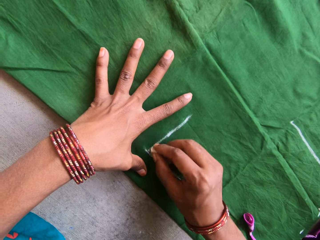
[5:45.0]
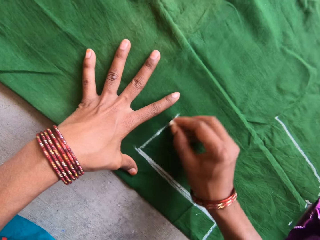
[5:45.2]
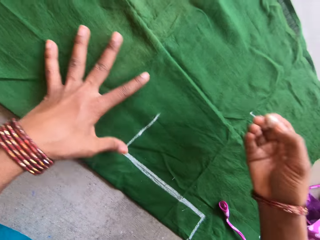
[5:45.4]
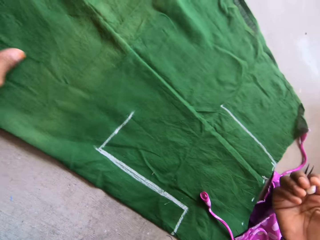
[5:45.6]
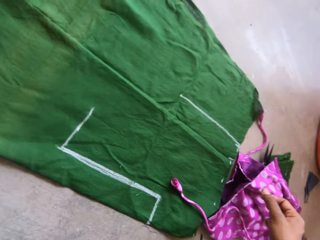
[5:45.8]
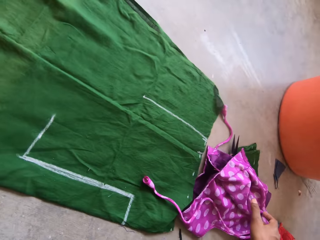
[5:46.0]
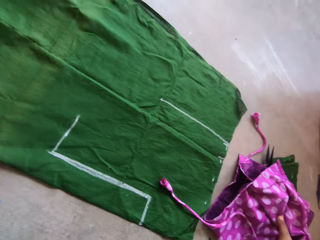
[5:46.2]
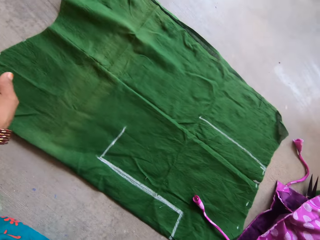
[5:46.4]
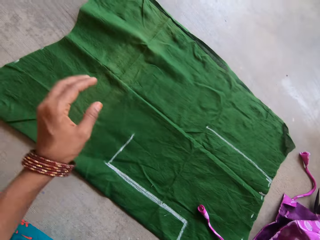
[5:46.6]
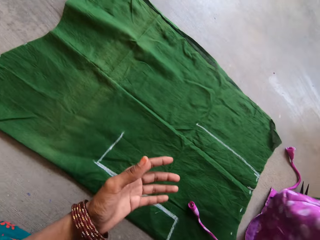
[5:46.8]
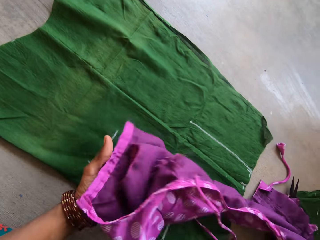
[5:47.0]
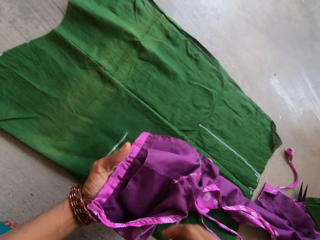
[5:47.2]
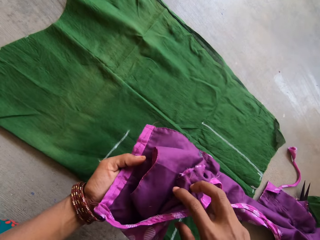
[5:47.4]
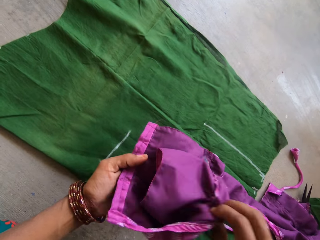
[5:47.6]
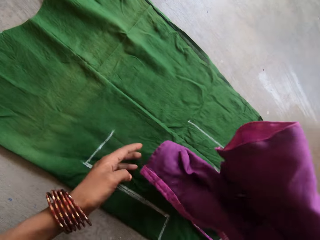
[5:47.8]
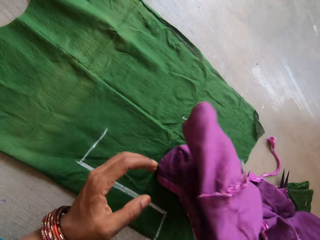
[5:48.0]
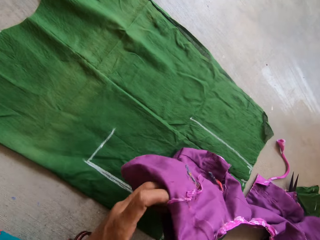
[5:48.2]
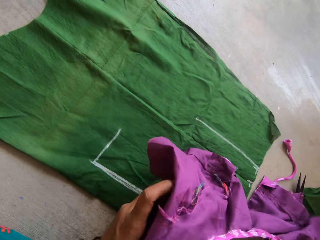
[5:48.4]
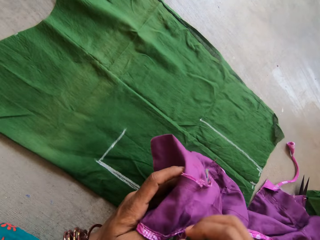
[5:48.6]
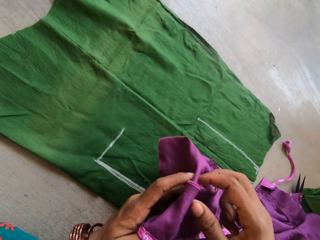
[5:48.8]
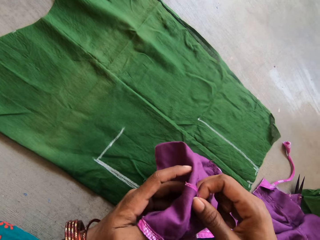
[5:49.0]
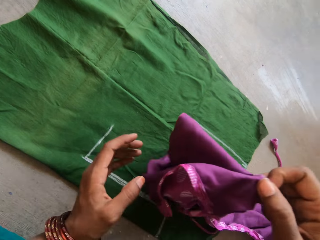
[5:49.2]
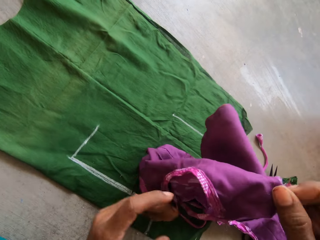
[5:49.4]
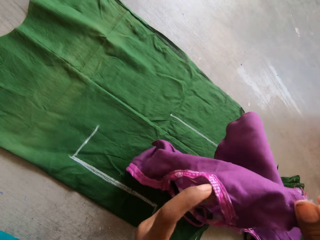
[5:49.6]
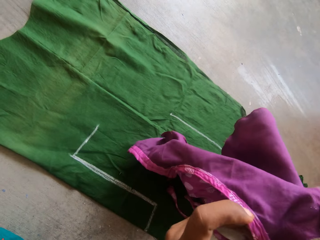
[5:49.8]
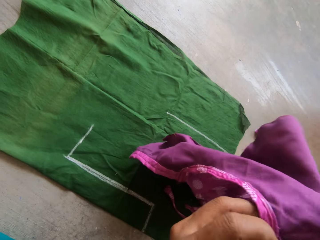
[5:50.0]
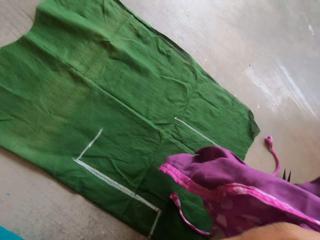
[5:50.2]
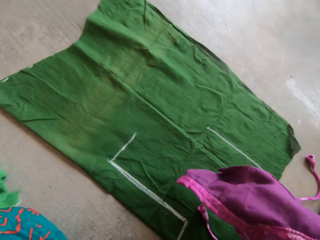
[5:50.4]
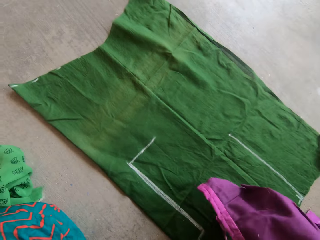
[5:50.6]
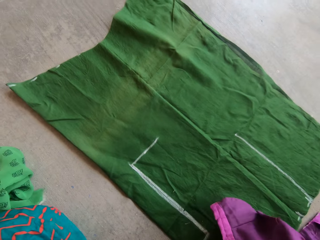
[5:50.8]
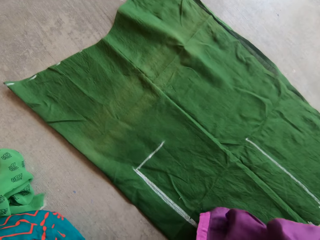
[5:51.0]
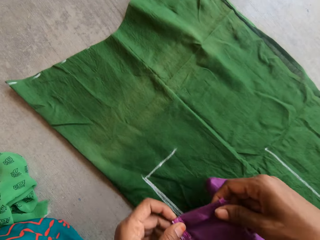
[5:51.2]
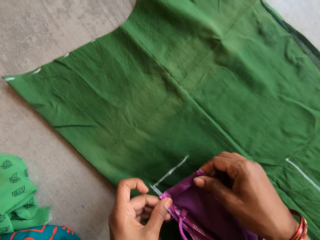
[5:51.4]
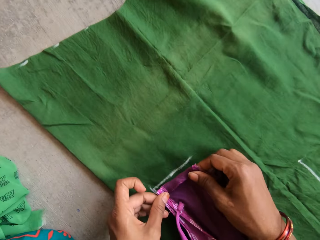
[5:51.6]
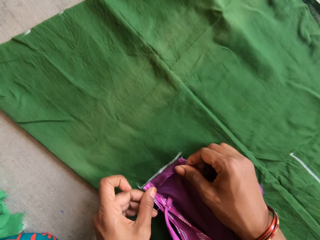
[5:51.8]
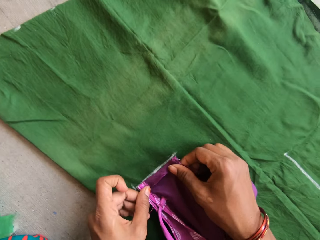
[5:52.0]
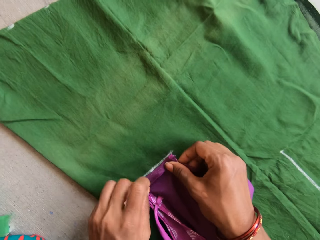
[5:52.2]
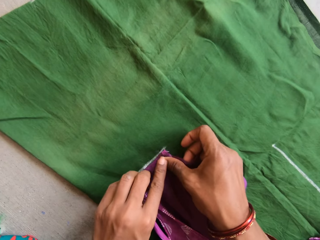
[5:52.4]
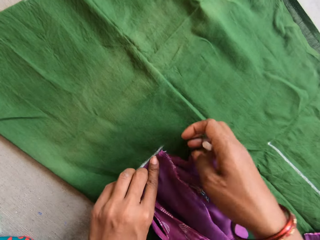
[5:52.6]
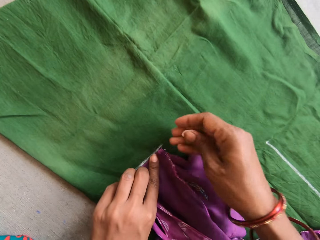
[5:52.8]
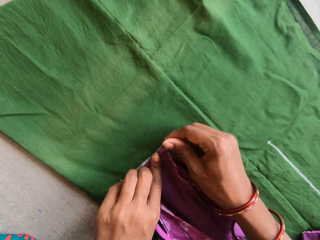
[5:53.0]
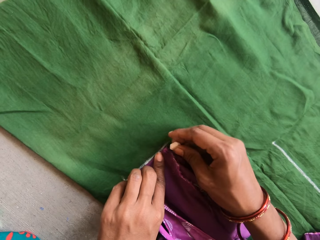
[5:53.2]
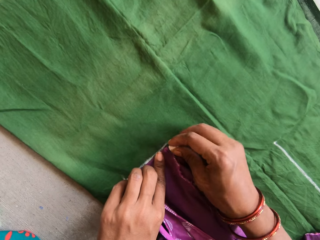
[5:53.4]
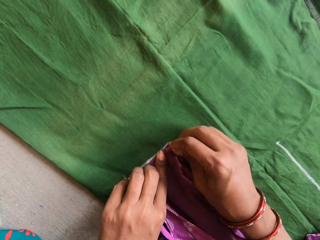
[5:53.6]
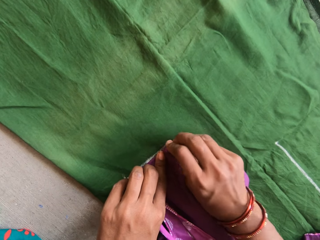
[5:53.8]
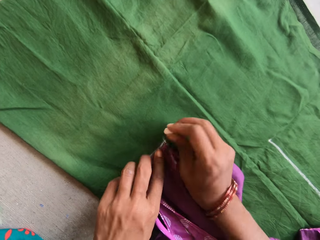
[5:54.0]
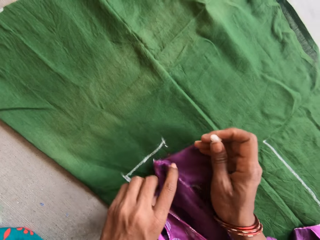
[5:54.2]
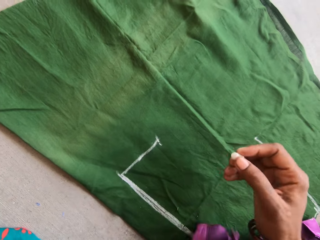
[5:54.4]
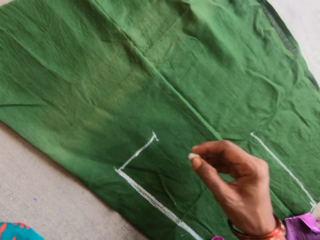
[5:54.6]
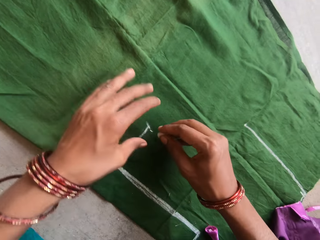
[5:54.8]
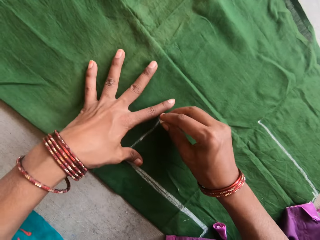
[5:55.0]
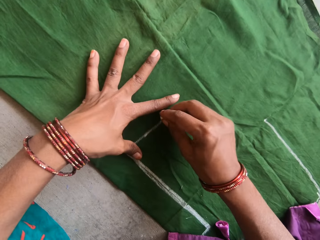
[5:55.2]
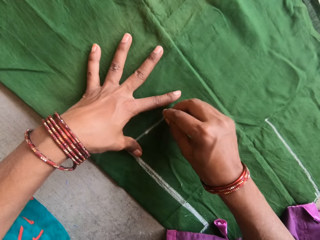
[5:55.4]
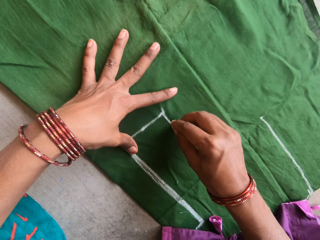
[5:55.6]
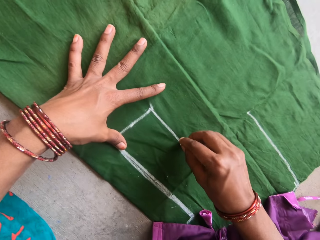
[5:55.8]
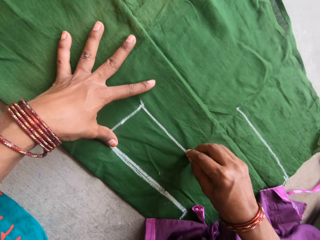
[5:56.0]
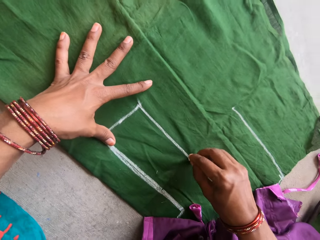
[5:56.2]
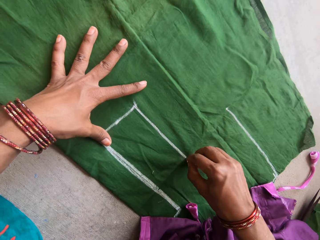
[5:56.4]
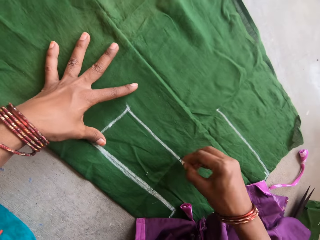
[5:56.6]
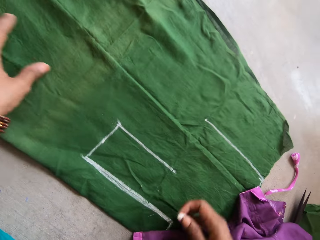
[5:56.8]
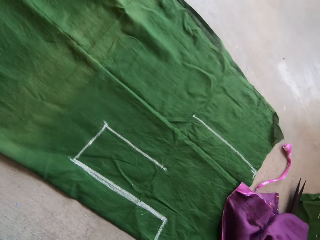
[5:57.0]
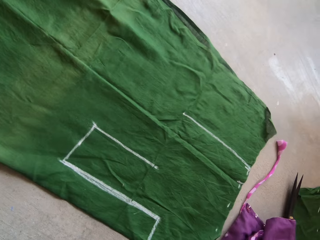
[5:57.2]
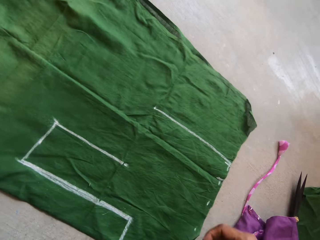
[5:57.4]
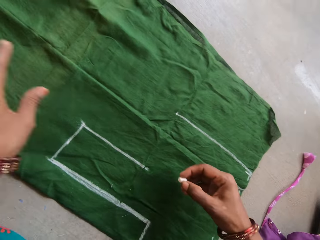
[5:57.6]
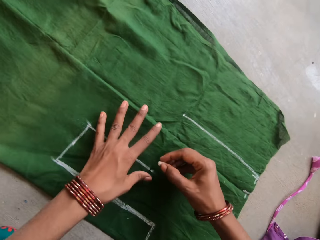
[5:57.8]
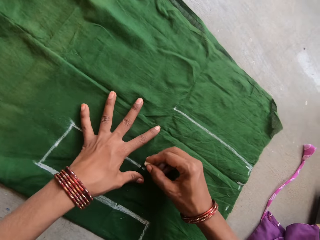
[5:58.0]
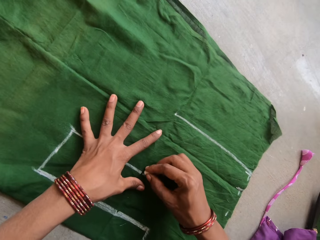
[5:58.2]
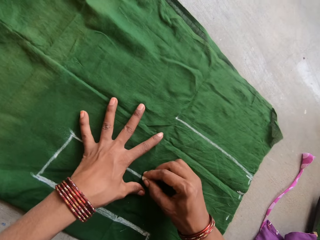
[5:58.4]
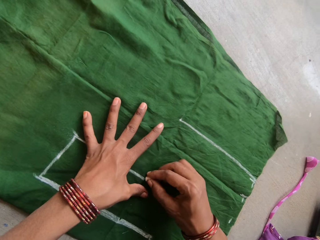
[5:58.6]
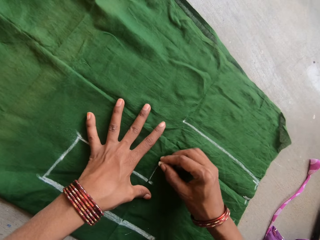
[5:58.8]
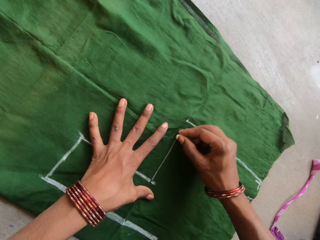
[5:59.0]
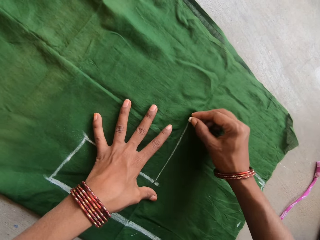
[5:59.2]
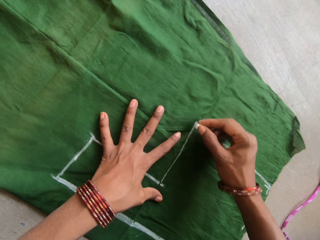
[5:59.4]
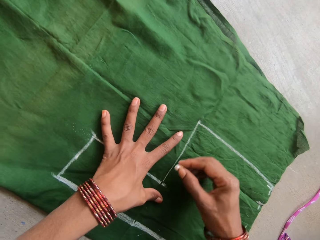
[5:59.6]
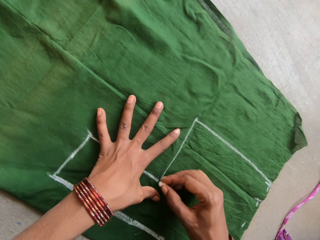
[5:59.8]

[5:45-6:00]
The camera wearer lifts a part of the purple cloth. They place the smaller piece of cloth on the cloth with both hands. They measure the cloth with the smaller piece of cloth and chalk with both hands. They mark on the green cloth. They remove the purple cloth. They measure the piece of cloth with chalk with both hands. They draw lines on the green cloth.

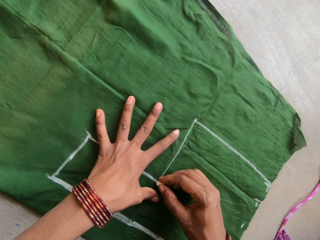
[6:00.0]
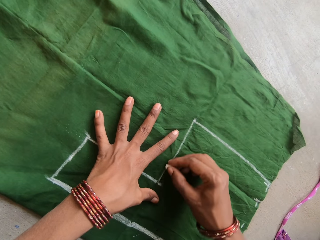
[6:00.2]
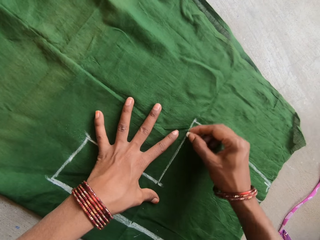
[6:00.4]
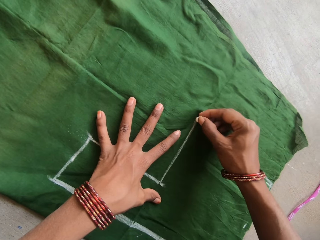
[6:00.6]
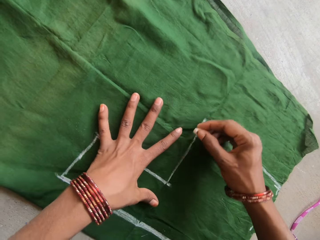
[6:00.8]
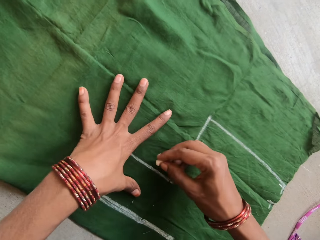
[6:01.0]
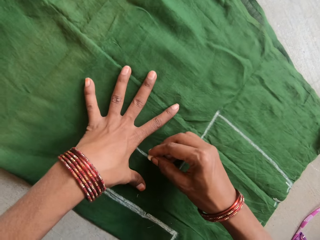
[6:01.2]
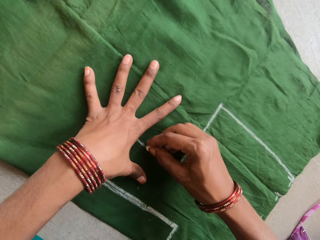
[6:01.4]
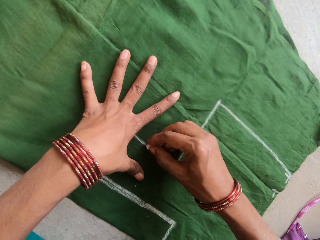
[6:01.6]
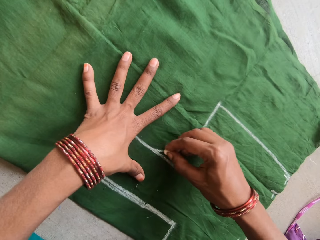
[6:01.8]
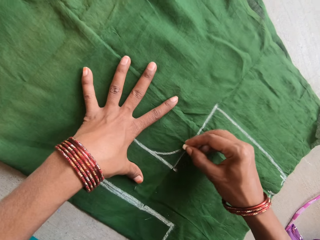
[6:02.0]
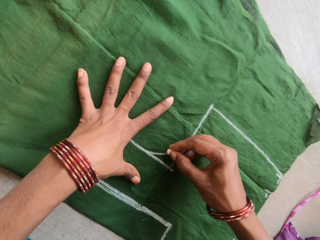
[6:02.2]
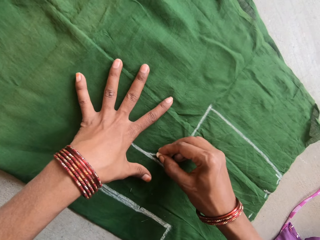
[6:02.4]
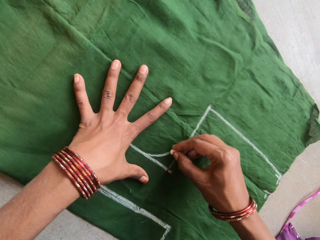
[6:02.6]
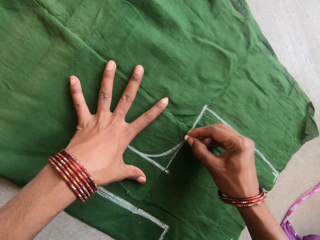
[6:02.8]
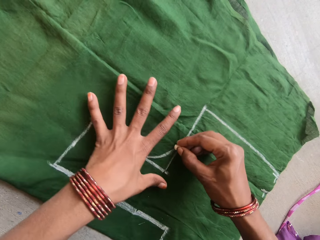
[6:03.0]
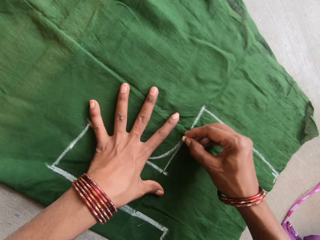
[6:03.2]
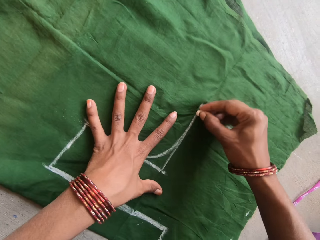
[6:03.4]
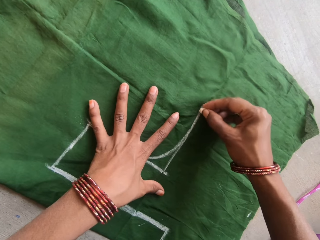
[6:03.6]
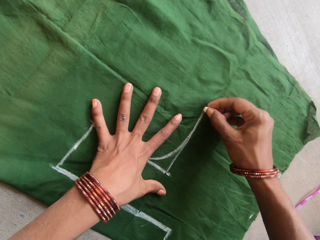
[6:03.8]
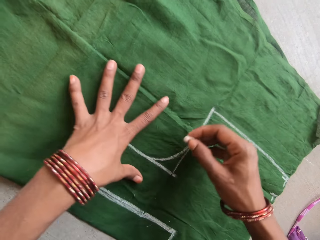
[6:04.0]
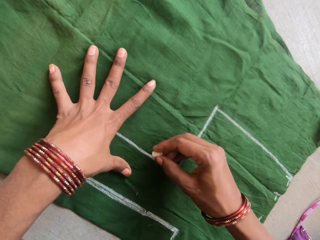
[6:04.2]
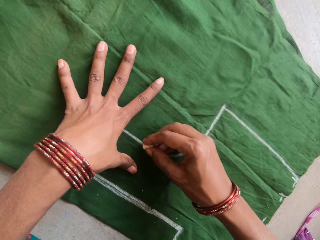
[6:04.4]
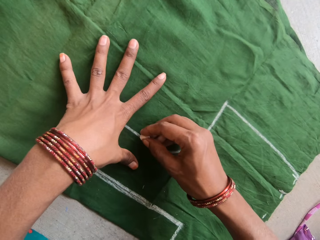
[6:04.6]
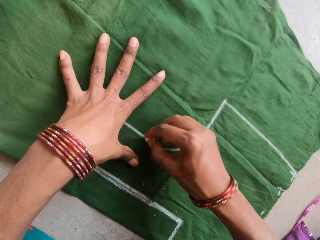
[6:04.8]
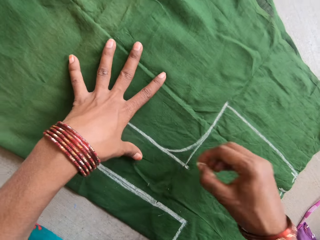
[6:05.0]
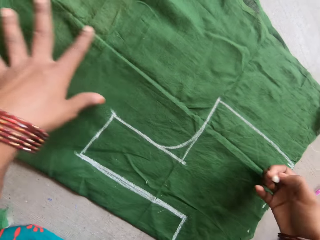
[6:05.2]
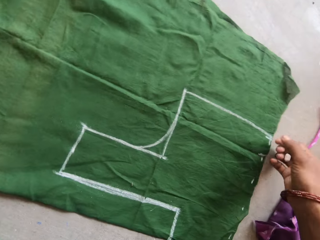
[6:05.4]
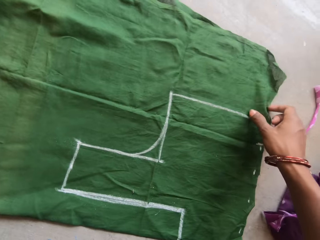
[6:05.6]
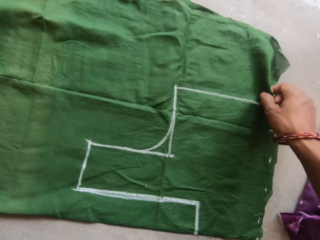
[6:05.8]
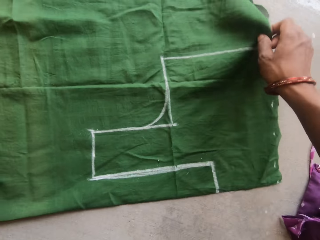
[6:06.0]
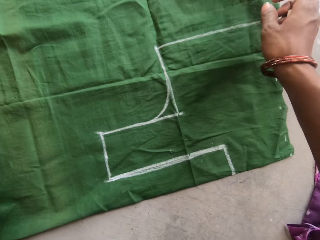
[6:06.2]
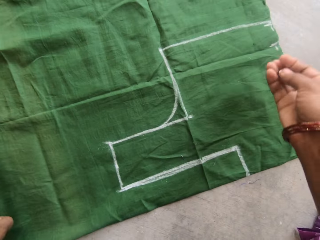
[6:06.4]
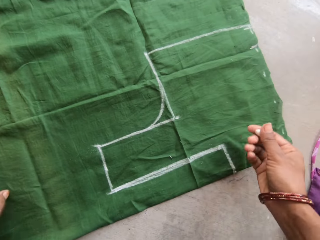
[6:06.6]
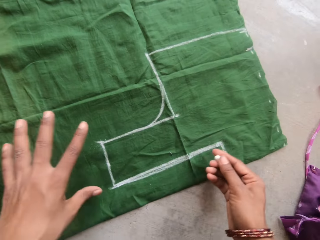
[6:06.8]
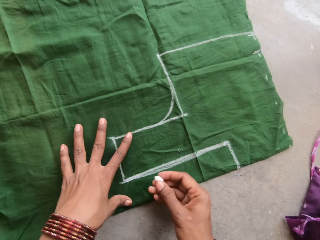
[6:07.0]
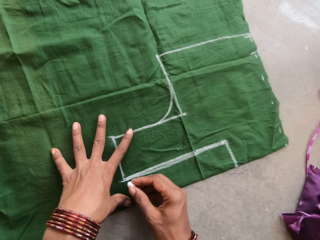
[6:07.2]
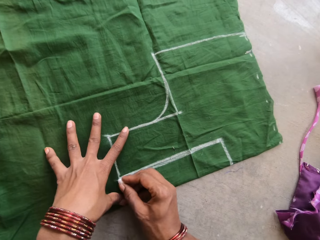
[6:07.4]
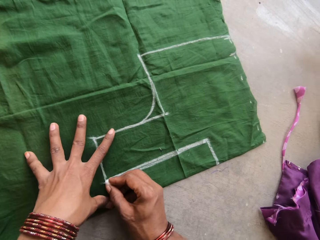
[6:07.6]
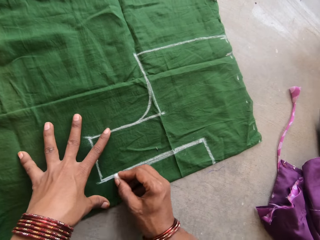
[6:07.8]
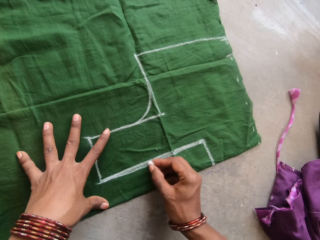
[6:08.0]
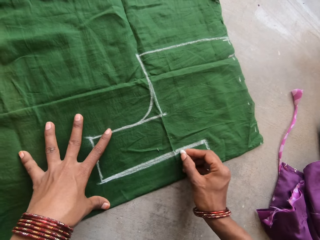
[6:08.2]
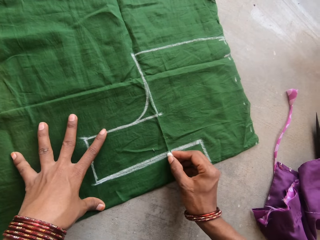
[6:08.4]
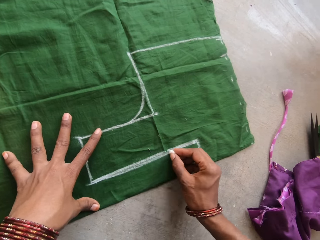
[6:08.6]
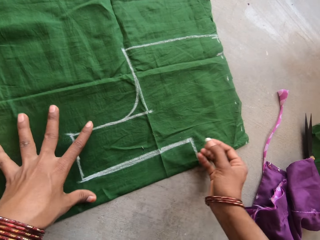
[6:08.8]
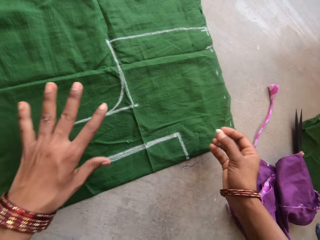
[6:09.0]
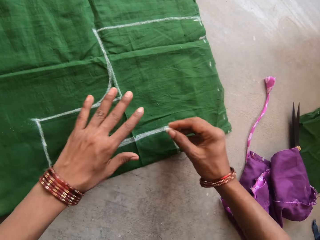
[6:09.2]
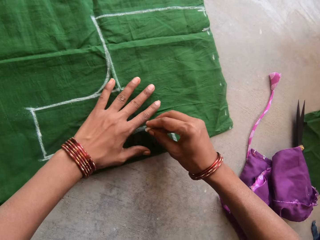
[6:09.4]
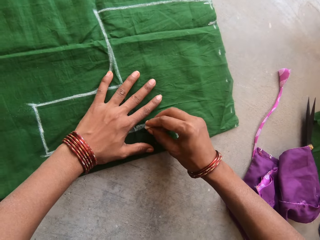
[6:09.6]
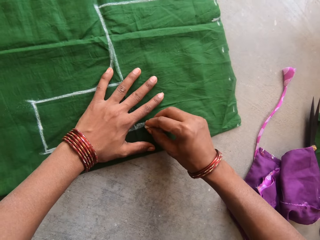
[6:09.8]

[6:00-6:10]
The camera wearer turns the green cloth and draws a line on the green cloth.
